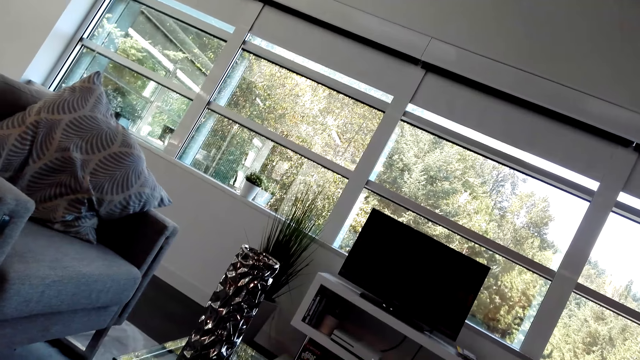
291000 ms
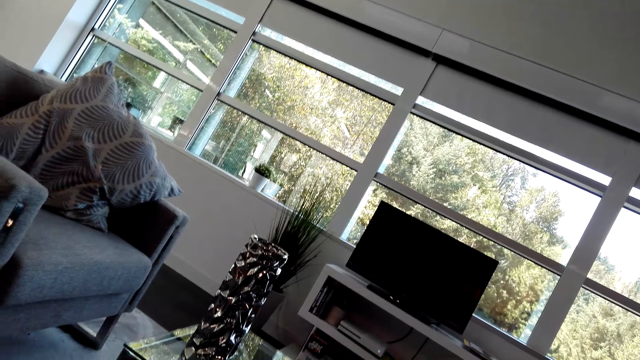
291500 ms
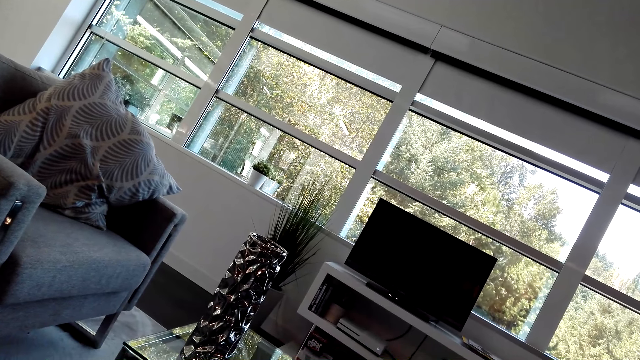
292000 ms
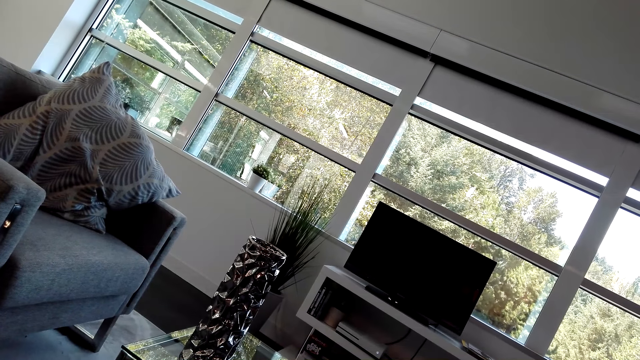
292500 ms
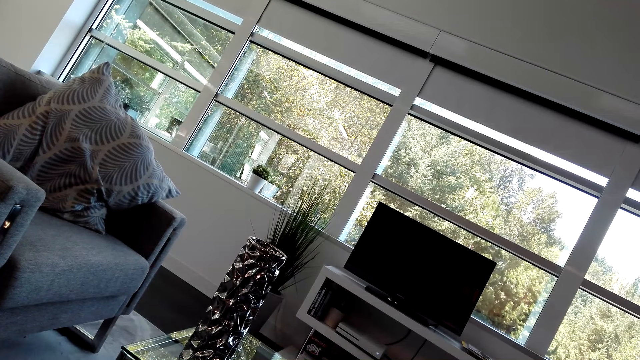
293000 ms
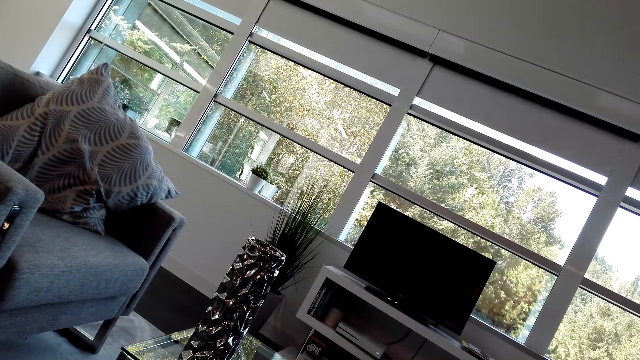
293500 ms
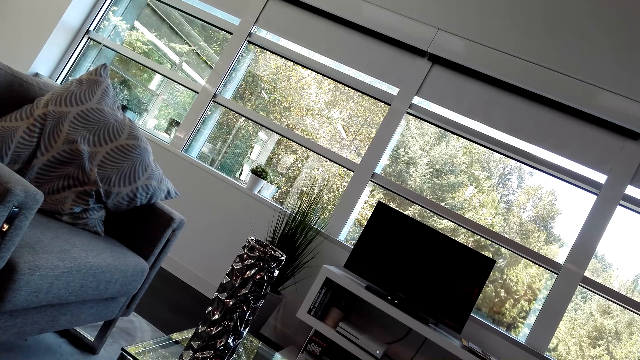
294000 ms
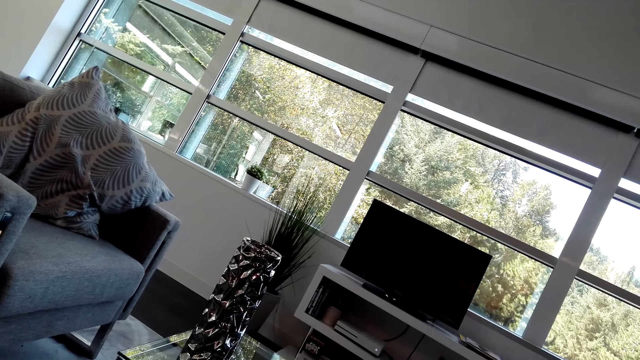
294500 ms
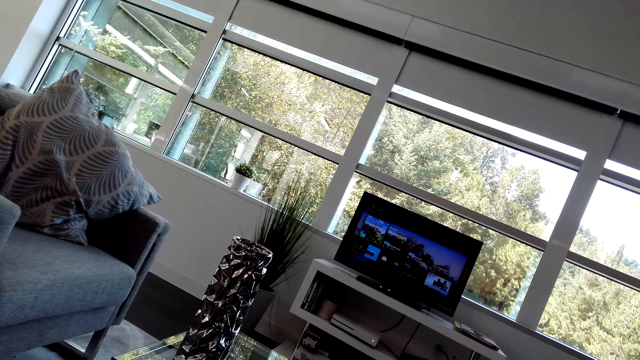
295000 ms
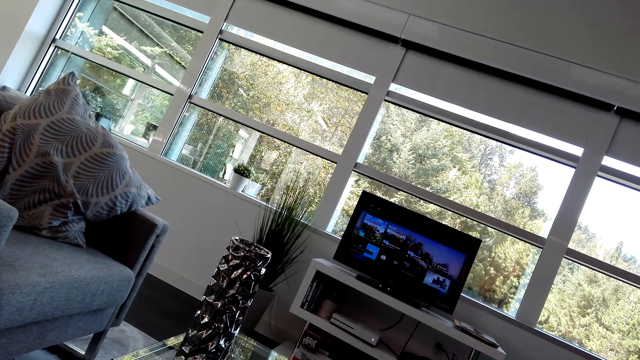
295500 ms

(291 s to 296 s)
The camera wearer looks aside.

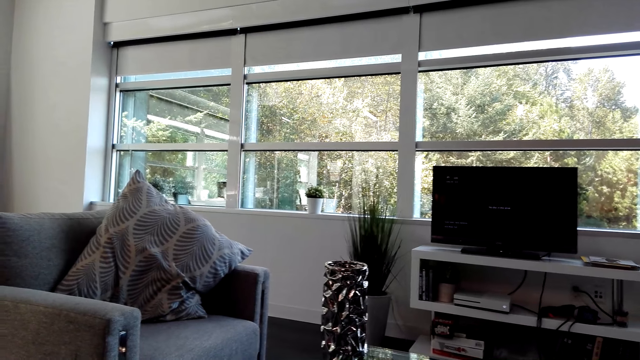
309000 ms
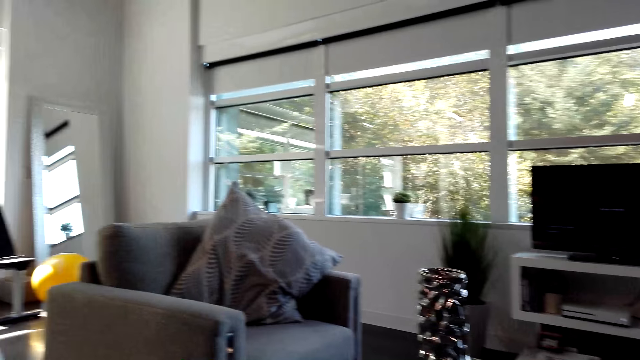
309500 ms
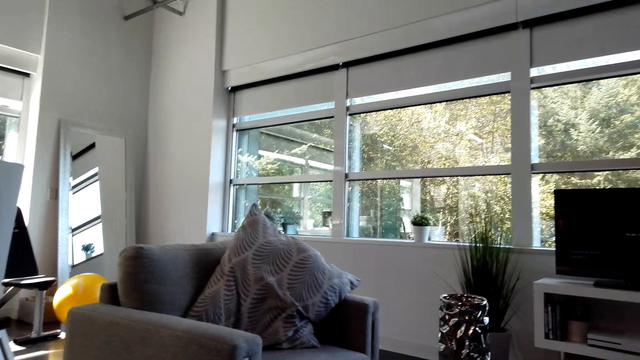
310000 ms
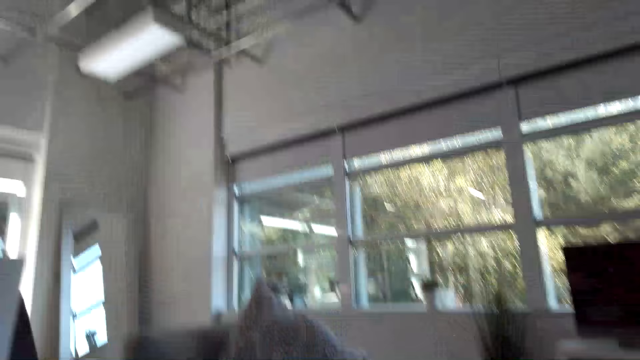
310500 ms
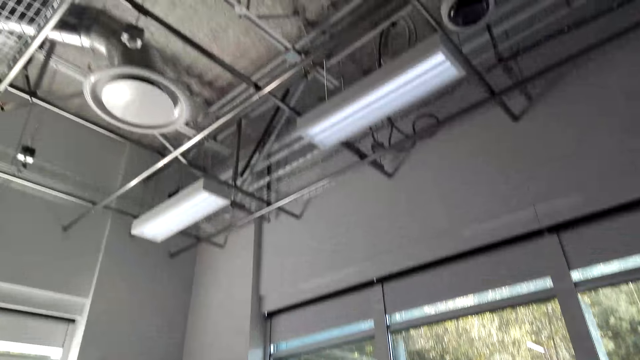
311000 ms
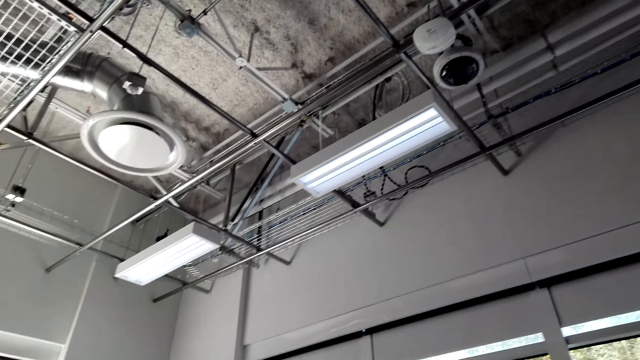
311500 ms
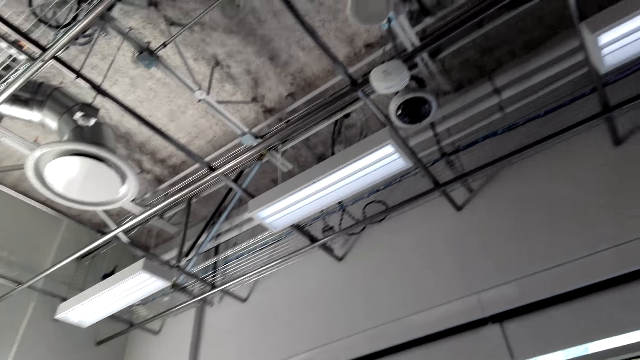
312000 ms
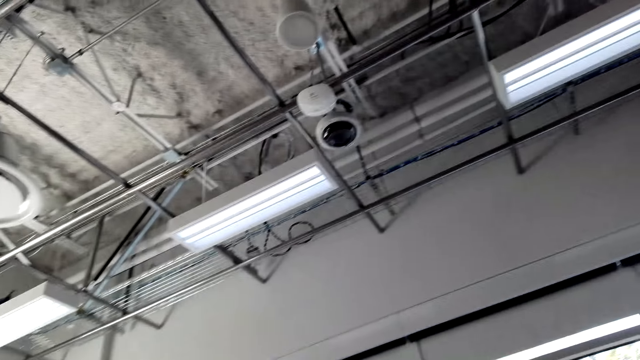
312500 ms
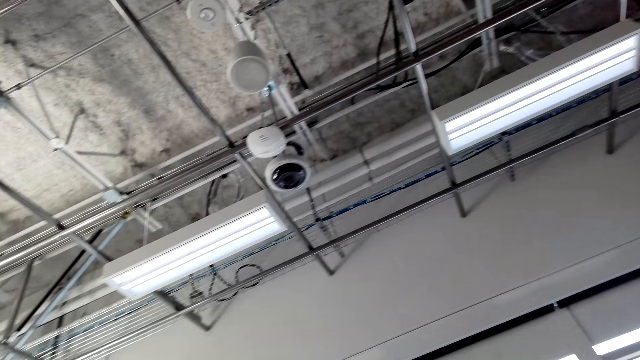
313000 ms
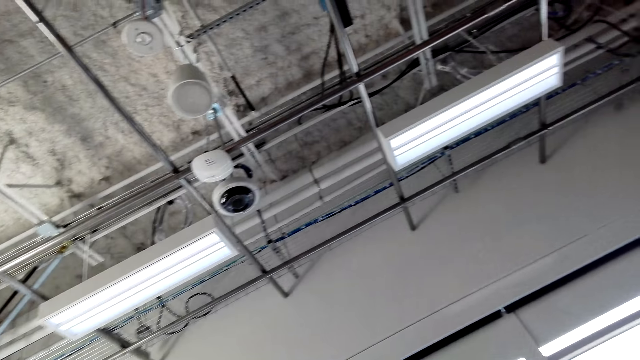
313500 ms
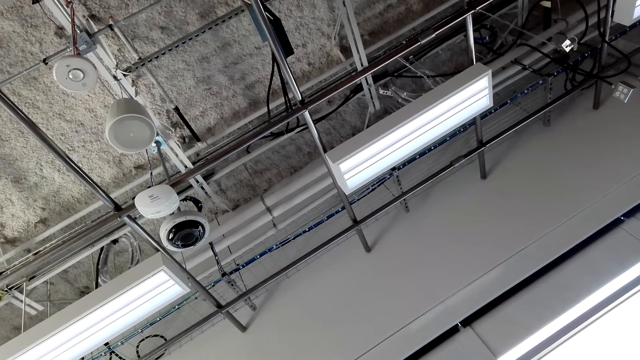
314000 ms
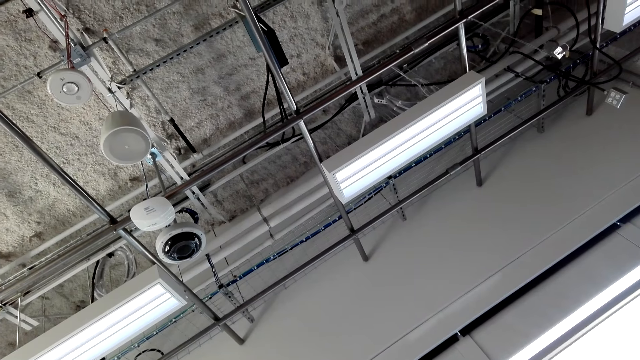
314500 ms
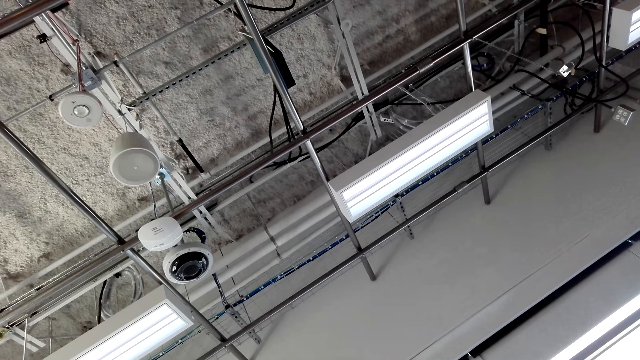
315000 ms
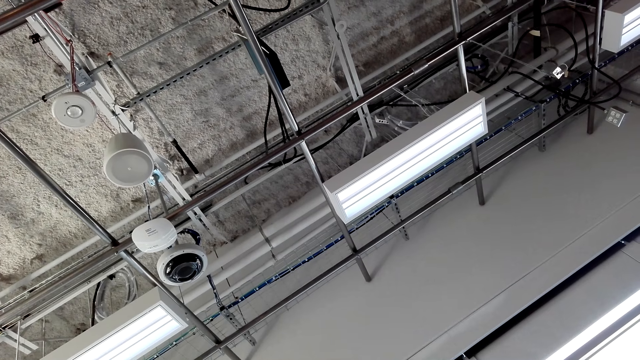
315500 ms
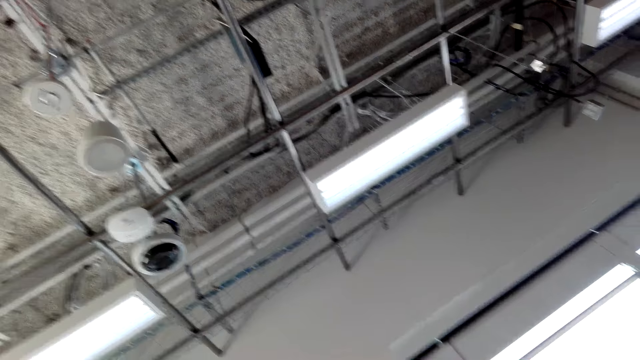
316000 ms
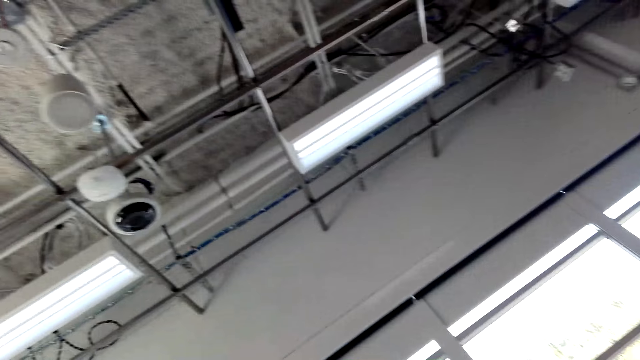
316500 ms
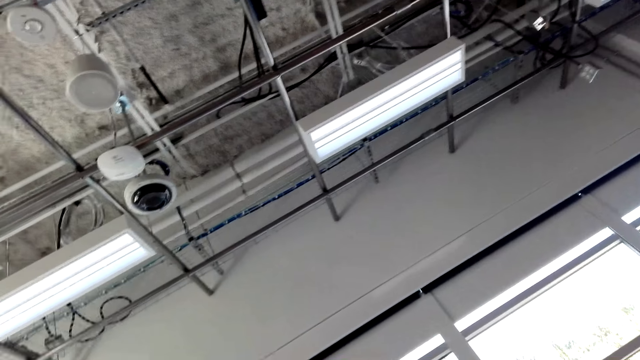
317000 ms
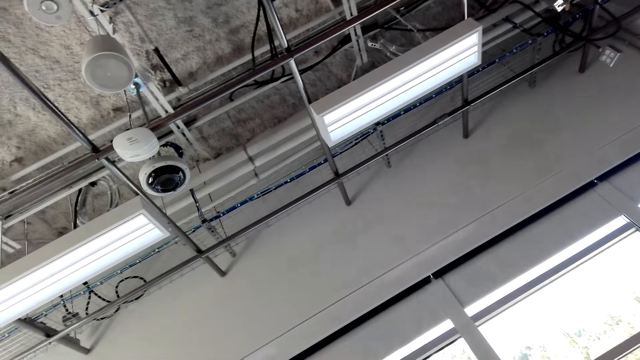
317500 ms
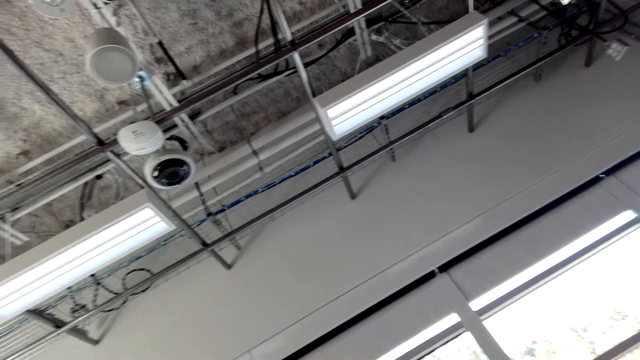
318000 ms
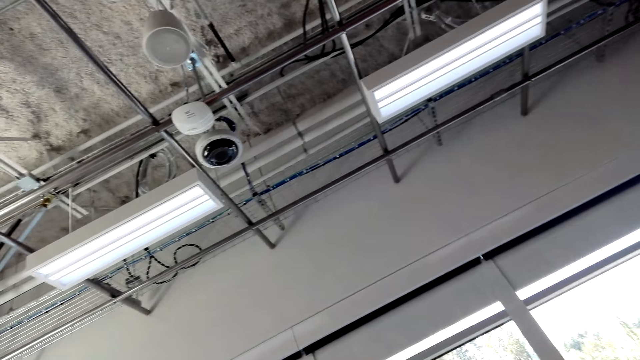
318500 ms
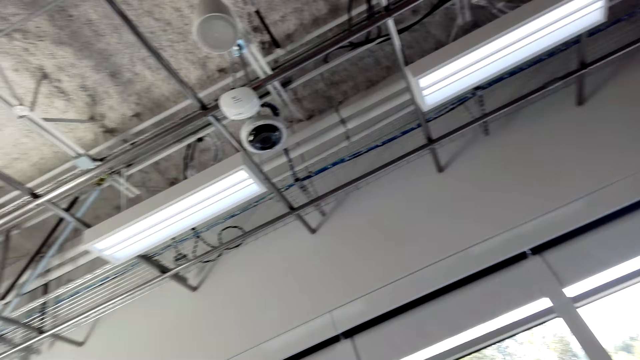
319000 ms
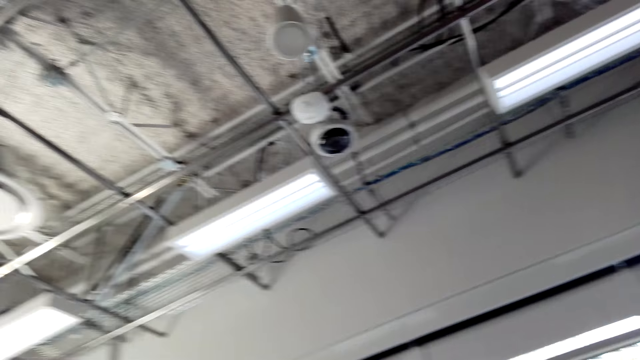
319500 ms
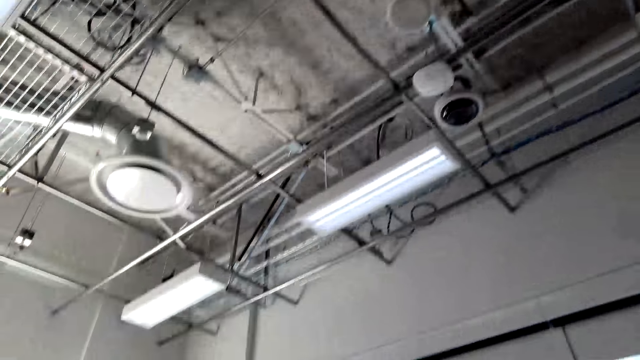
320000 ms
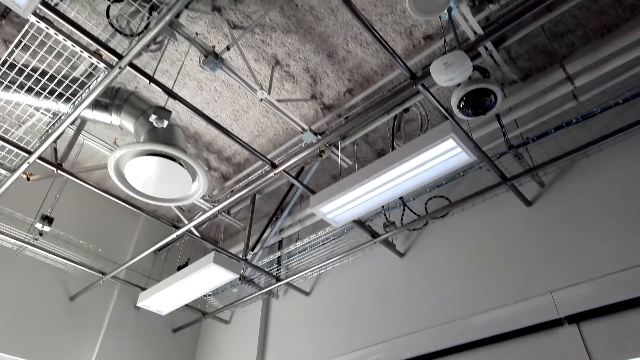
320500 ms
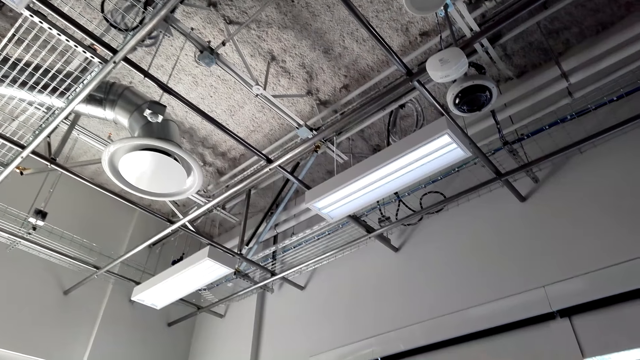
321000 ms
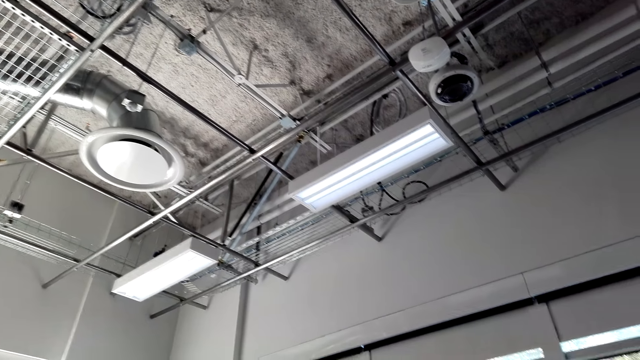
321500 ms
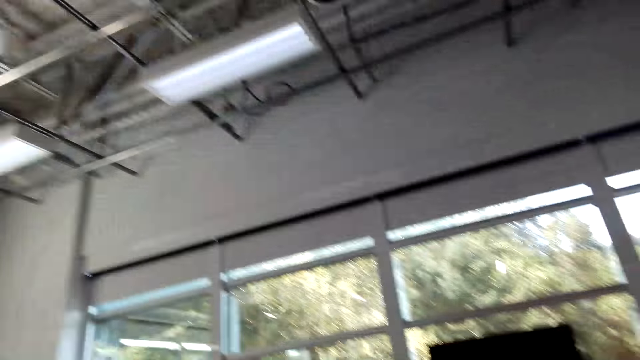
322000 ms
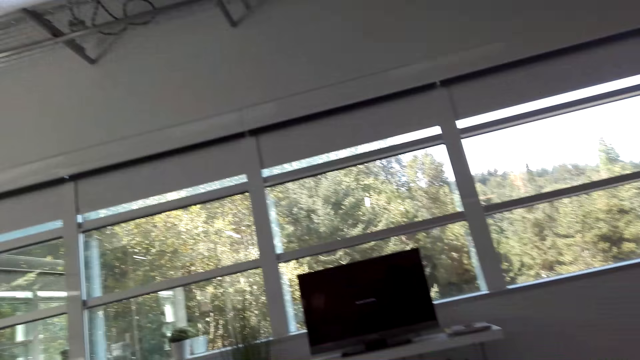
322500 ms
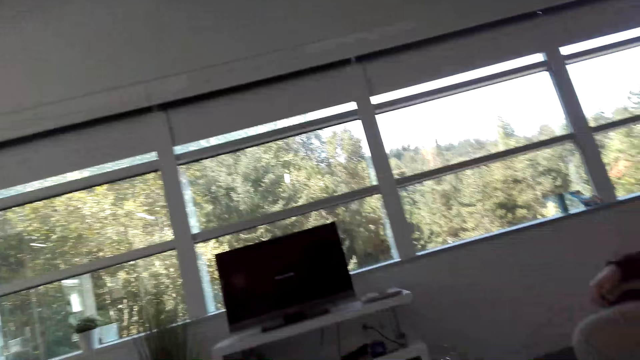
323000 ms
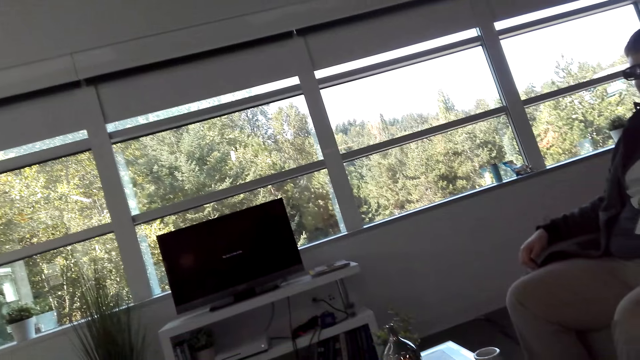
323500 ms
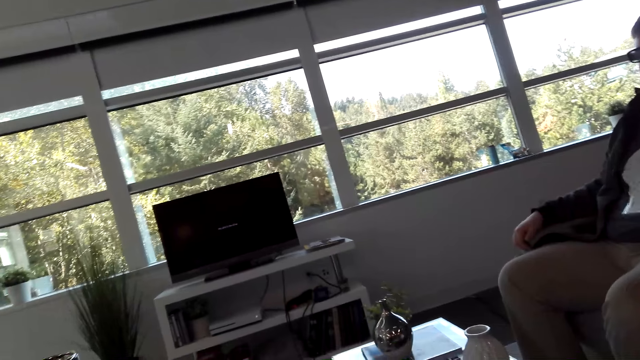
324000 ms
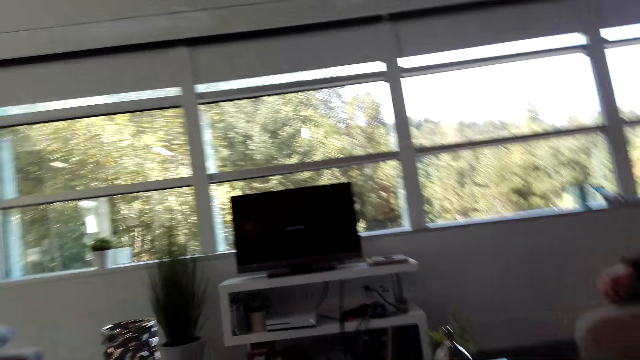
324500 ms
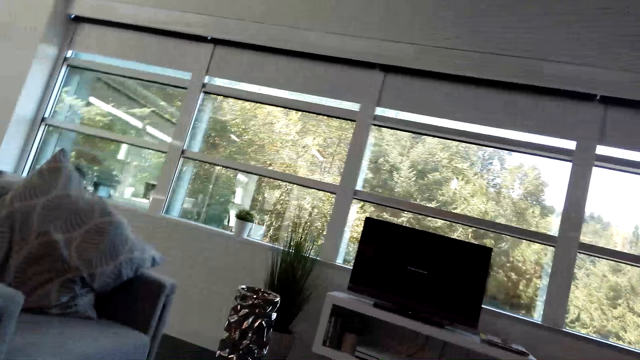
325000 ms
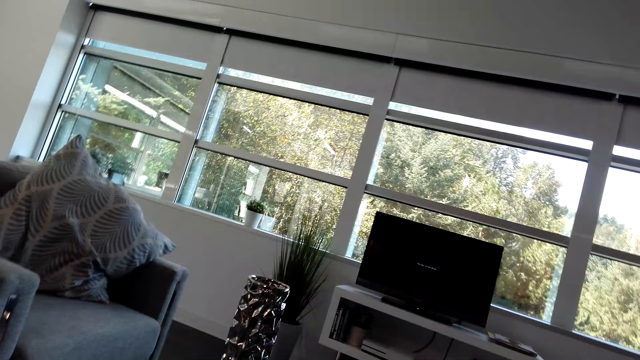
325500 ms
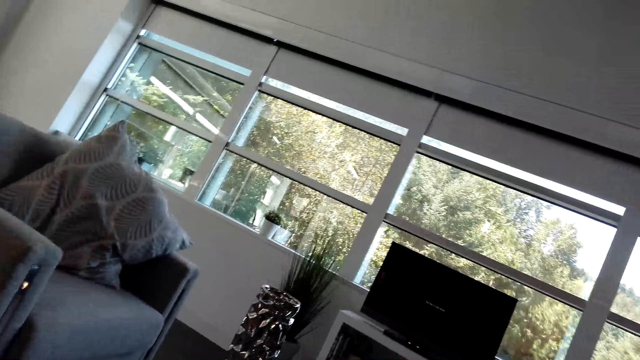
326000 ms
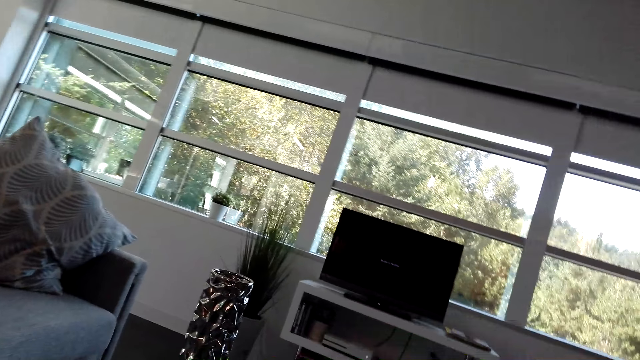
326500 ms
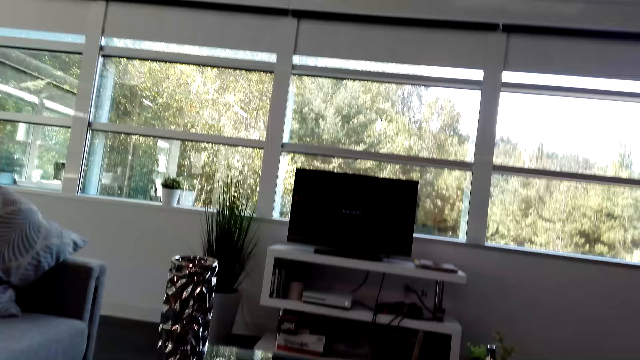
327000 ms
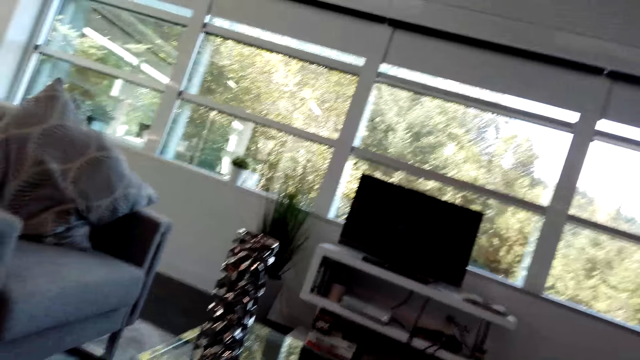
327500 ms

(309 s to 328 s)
The camera wearer looks around. They look up. They dialogue with a person.
